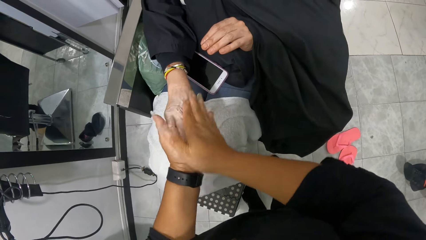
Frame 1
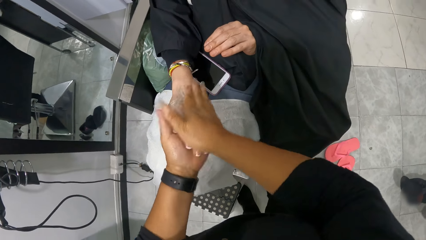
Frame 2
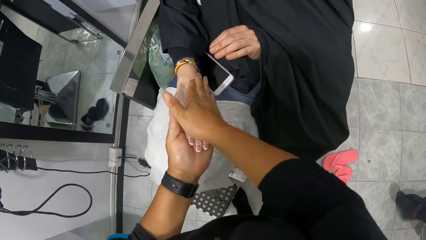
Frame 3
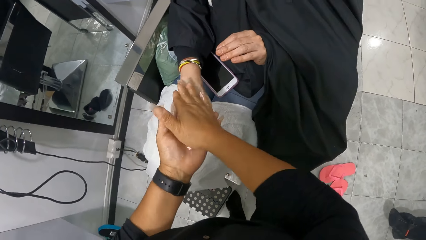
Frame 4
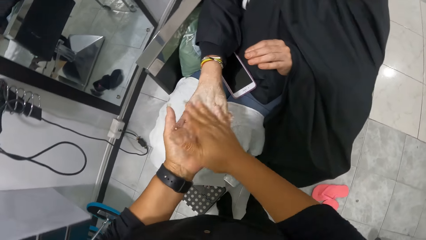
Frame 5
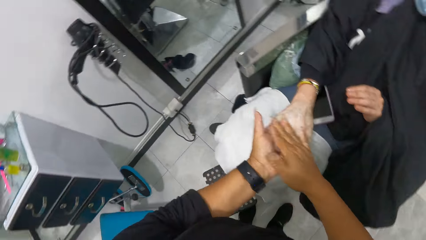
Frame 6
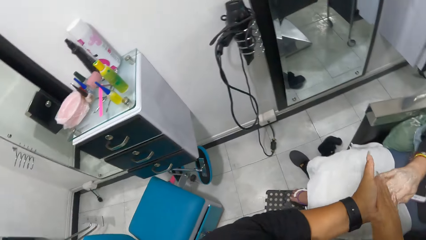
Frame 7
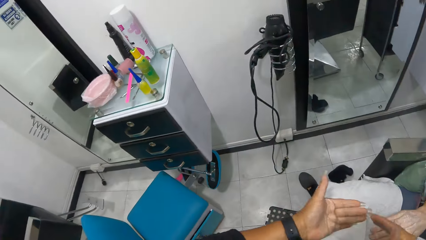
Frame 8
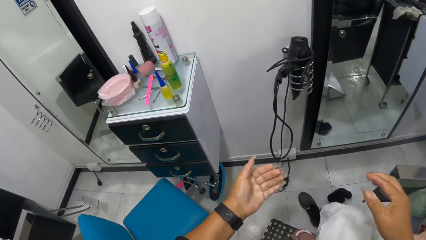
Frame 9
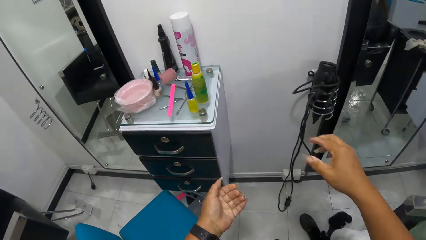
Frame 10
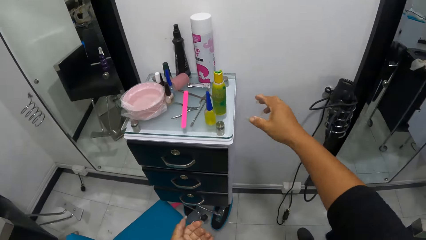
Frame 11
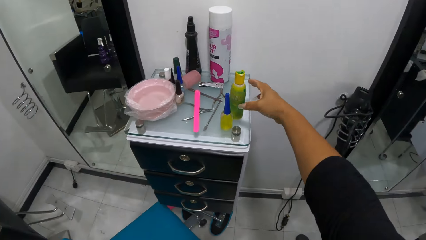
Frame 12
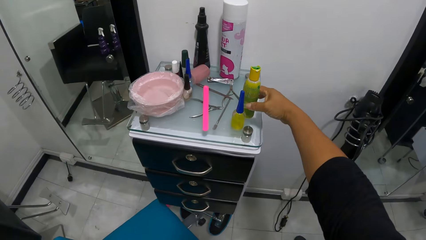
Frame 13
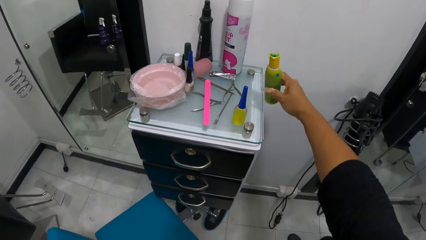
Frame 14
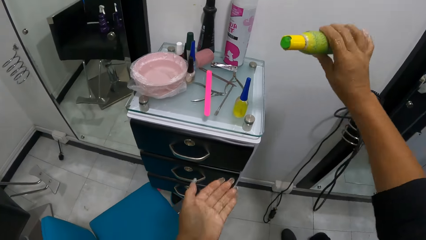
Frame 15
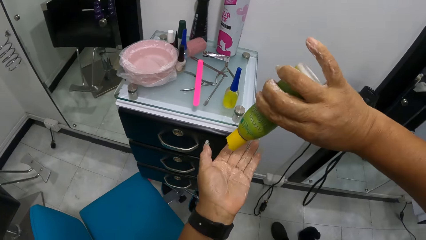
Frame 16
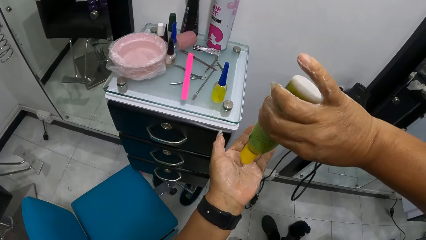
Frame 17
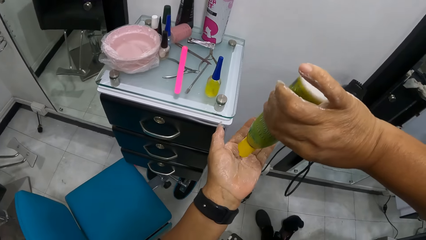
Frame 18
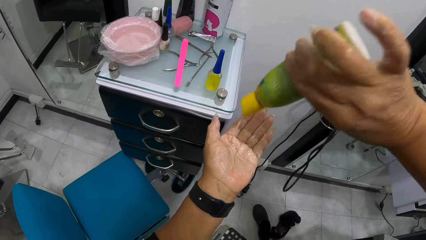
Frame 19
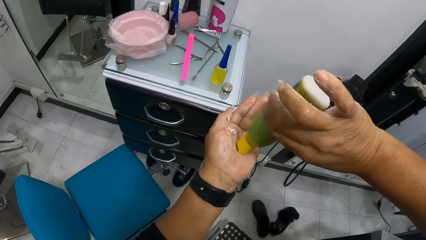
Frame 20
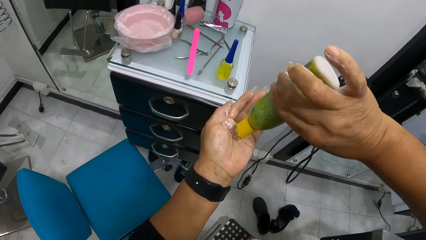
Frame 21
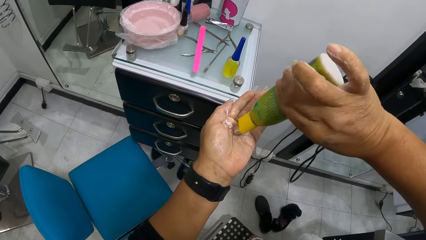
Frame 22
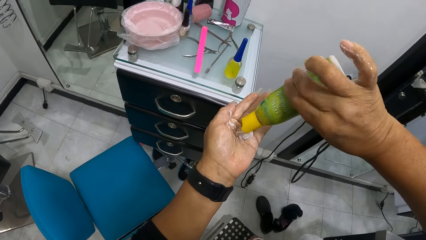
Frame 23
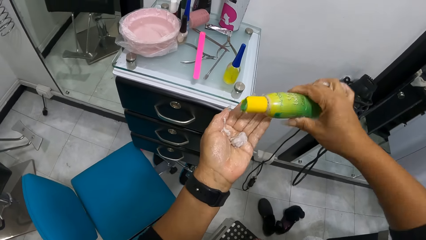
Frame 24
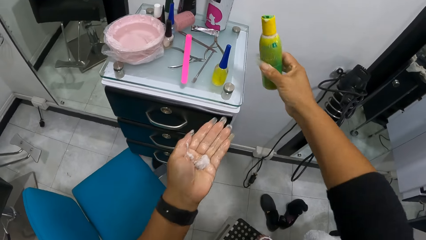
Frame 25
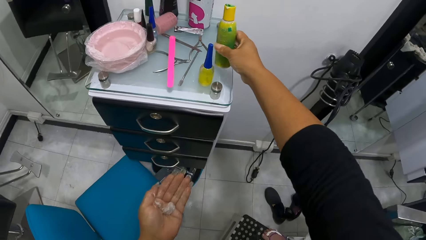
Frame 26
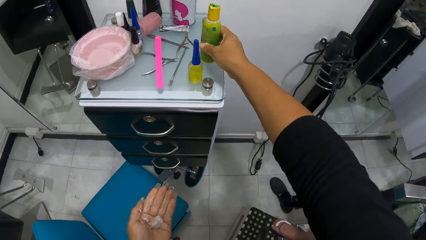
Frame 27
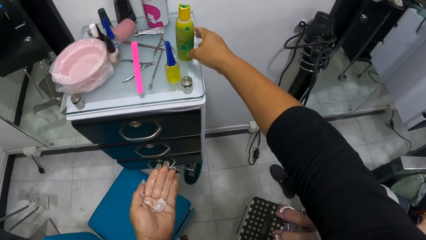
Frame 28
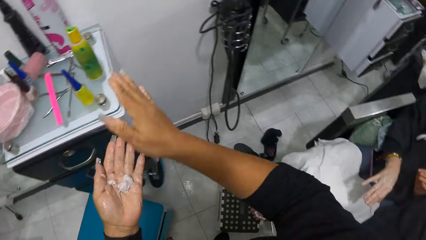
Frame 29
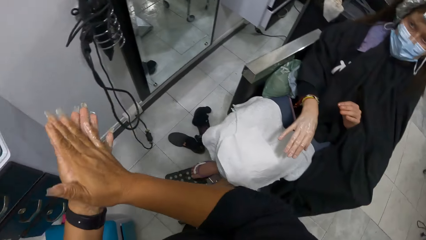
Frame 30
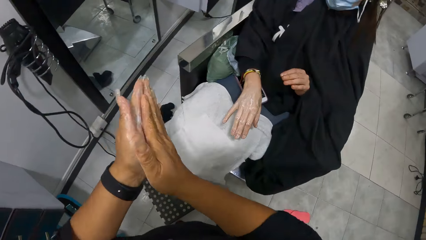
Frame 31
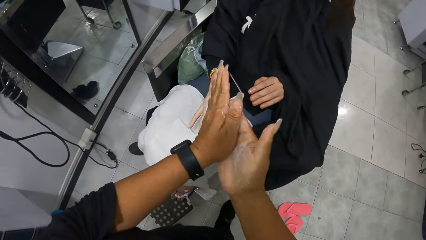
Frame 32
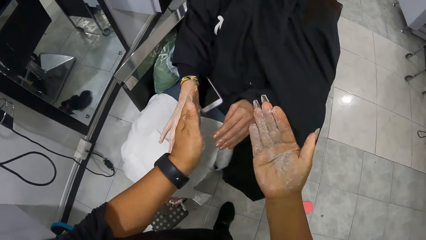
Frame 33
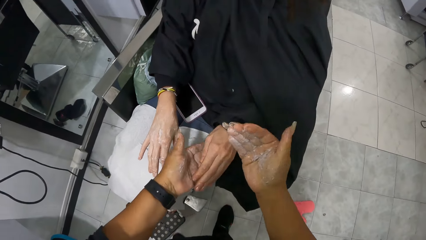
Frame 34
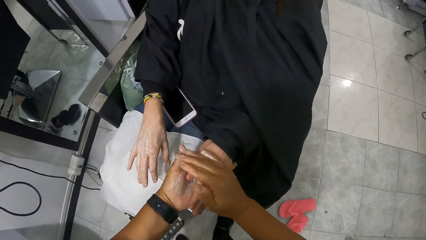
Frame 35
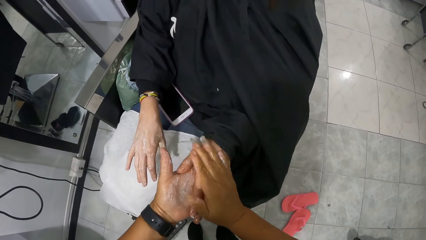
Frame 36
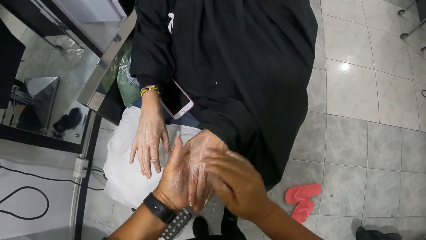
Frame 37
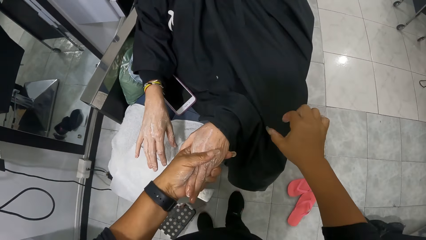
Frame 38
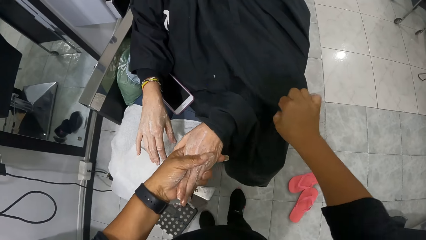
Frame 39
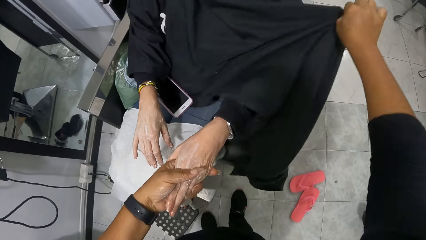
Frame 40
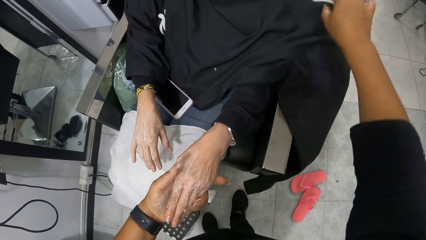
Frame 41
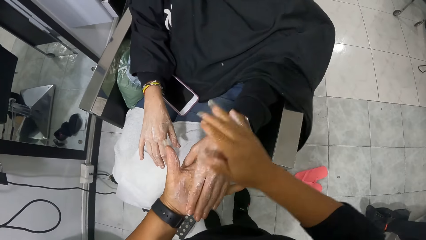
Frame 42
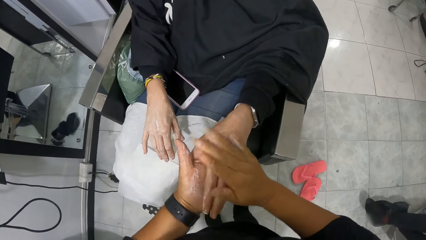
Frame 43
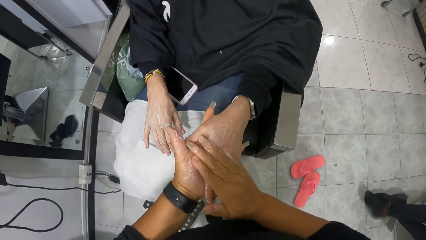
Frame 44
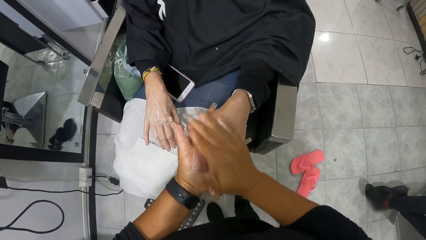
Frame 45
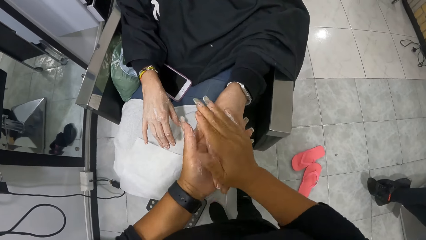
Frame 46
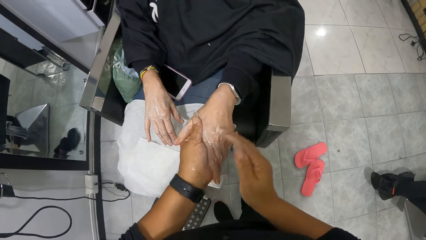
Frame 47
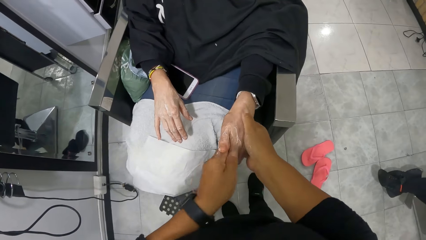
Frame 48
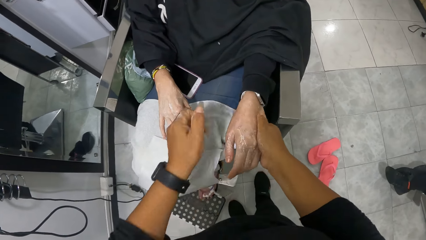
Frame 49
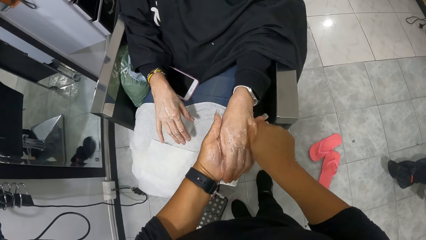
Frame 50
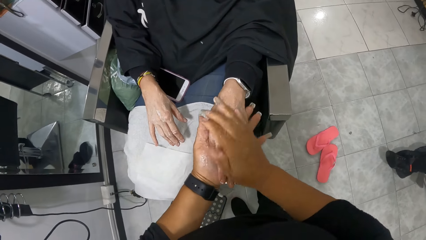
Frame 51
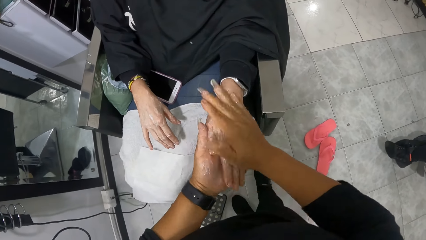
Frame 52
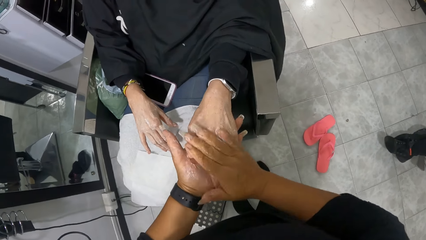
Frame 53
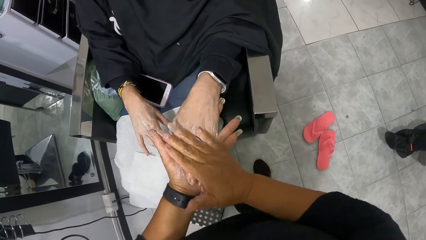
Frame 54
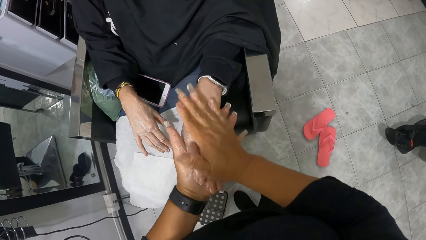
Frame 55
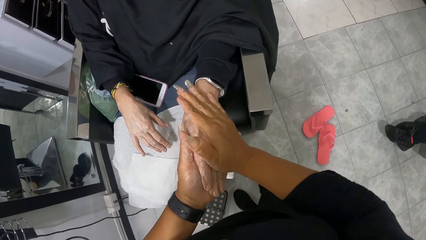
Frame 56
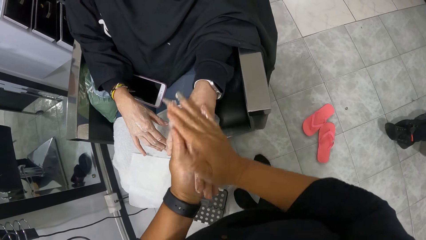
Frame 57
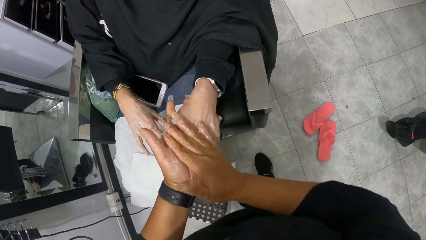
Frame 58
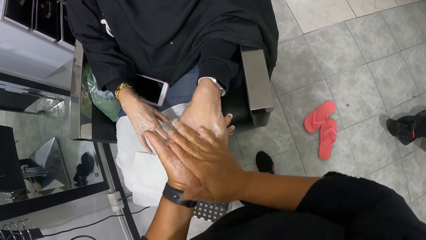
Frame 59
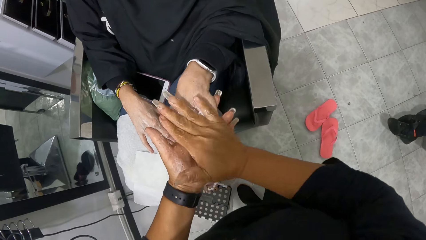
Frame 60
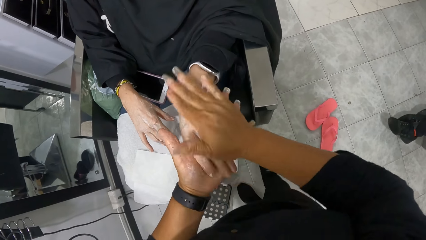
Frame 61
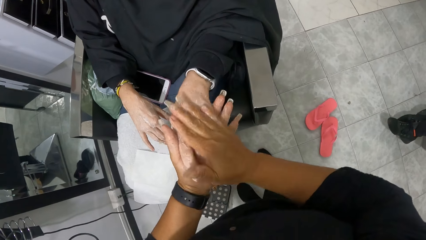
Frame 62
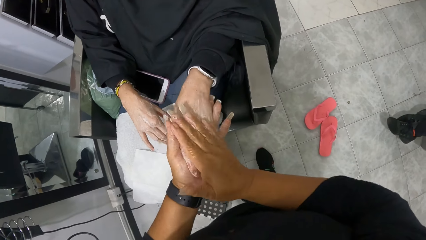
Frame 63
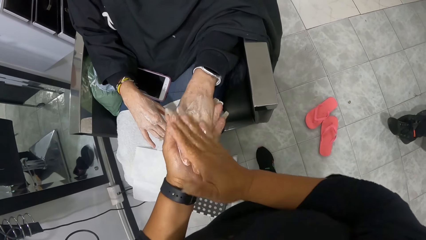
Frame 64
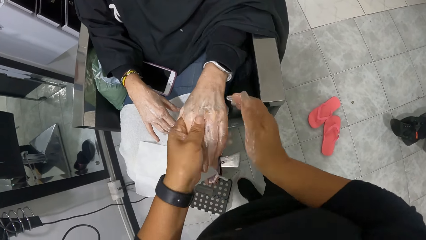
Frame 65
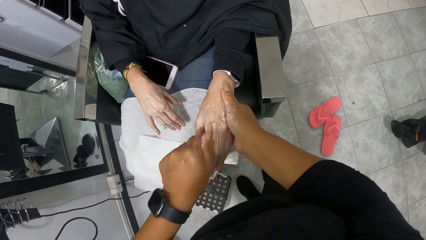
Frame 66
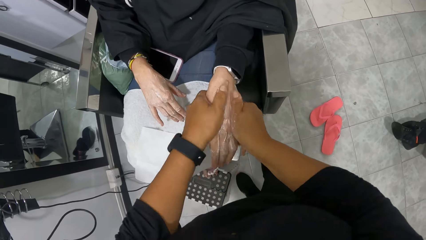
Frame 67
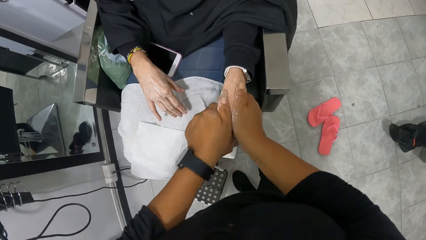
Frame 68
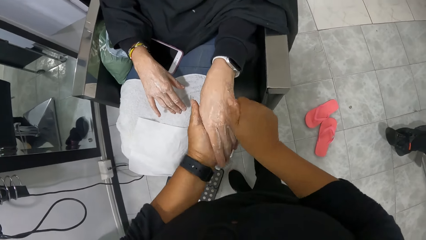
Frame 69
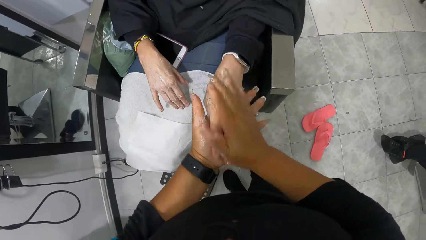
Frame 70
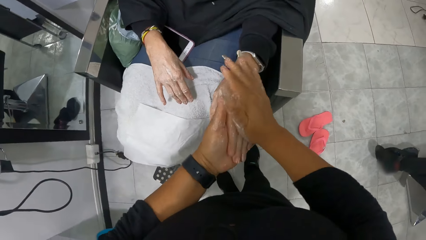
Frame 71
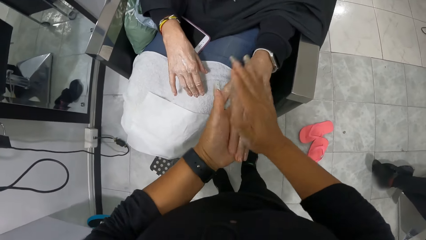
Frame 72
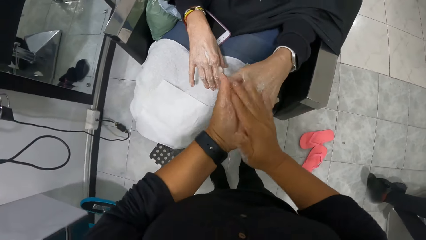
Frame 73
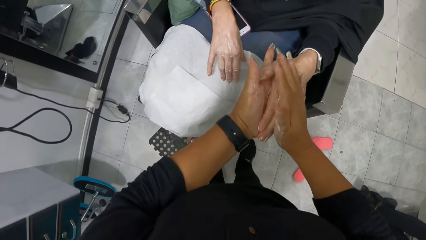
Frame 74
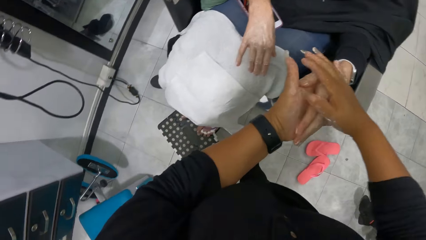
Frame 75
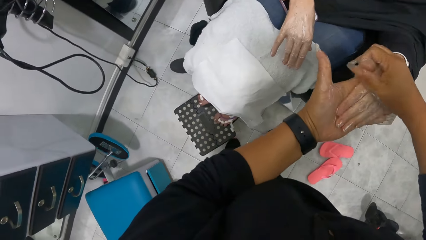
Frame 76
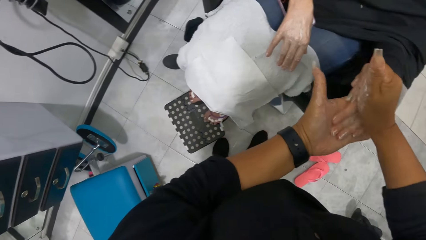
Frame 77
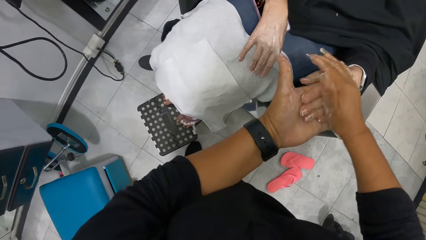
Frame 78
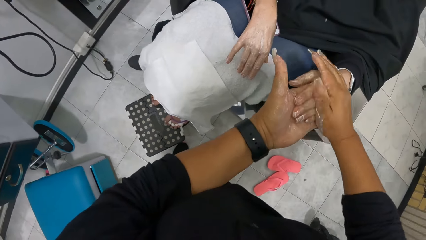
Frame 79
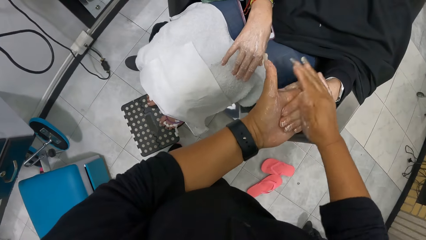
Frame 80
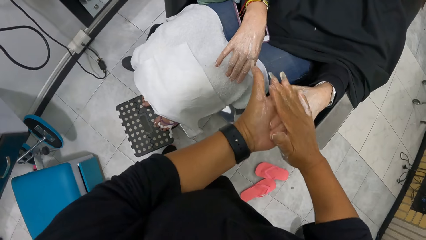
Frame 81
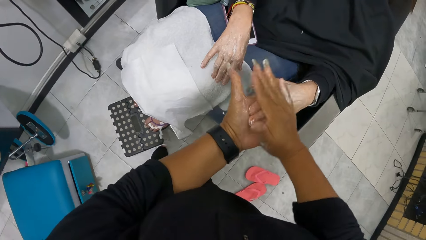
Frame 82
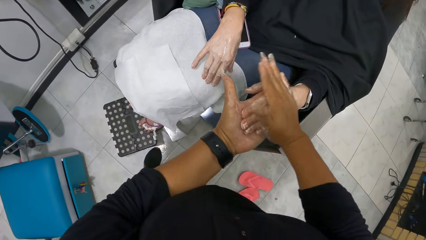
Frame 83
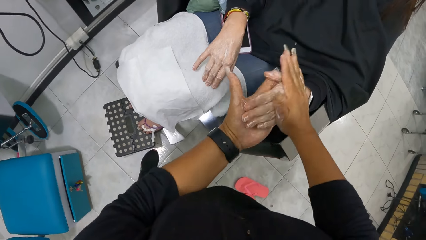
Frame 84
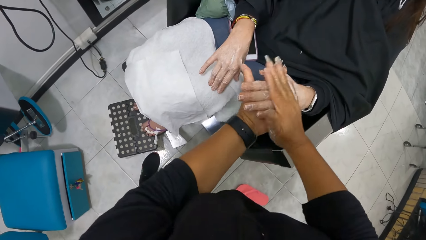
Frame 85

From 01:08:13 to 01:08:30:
The camera wearer picks the lotion bottle on the shelf with her right hand. She squeezes lotion on her left hand from the lotion bottle in her right hand. She places the lotion bottle on the shelf with her right hand. She rubs both hands together. She rubs the lotion on a woman's left hand with both hands. She adjusts a salon cape on the woman with her right hand. She rubs the lotion on the woman's left hand with both hands.
